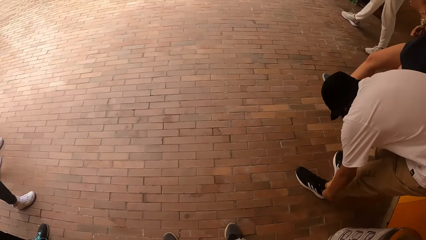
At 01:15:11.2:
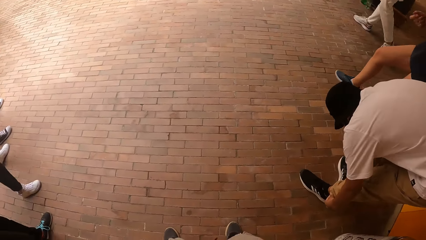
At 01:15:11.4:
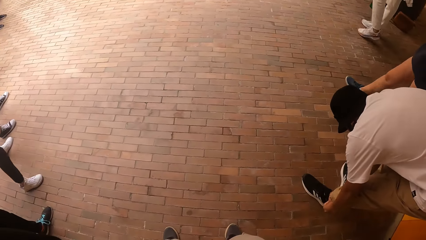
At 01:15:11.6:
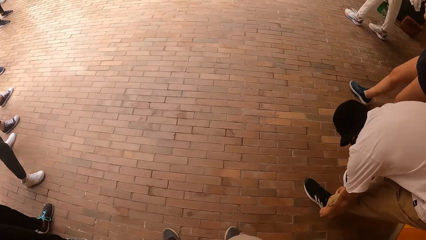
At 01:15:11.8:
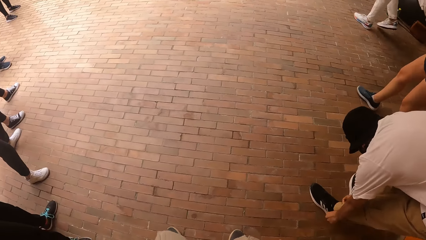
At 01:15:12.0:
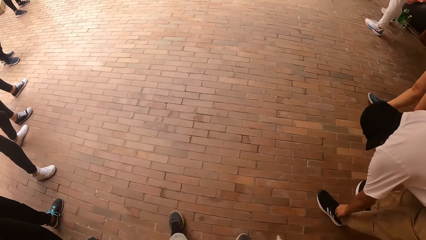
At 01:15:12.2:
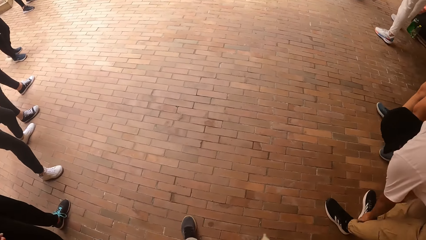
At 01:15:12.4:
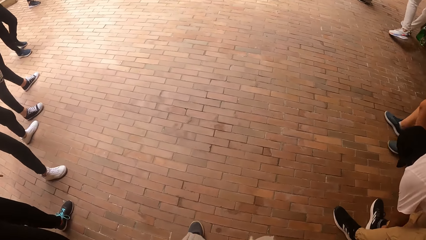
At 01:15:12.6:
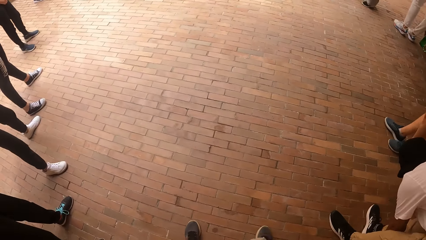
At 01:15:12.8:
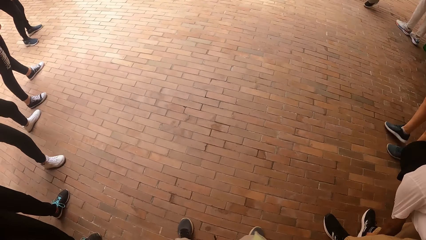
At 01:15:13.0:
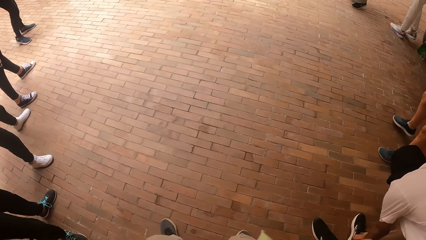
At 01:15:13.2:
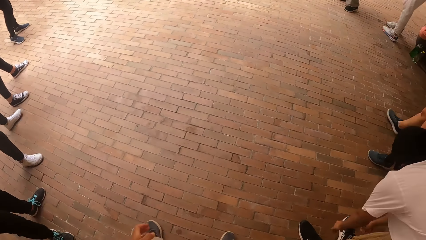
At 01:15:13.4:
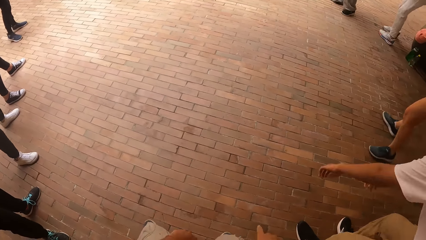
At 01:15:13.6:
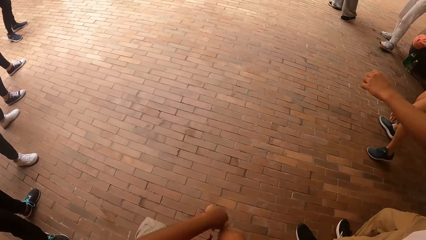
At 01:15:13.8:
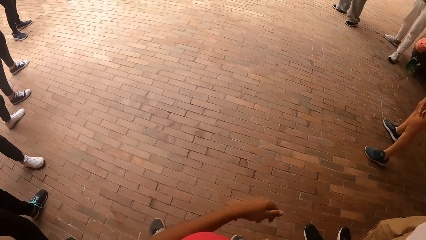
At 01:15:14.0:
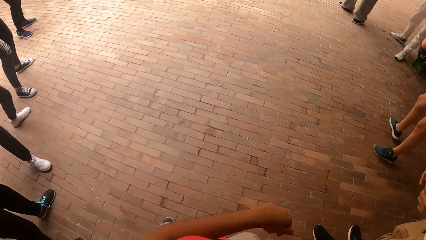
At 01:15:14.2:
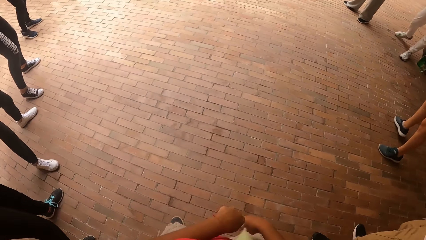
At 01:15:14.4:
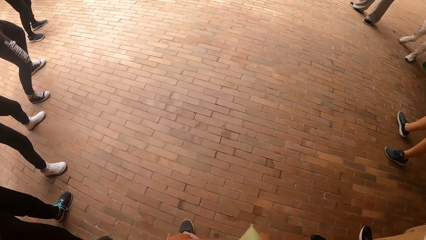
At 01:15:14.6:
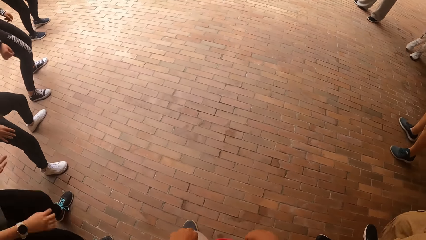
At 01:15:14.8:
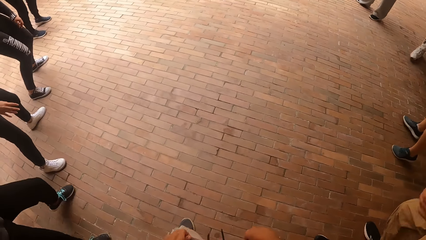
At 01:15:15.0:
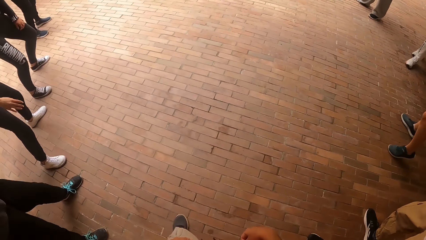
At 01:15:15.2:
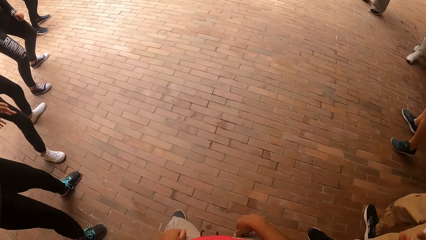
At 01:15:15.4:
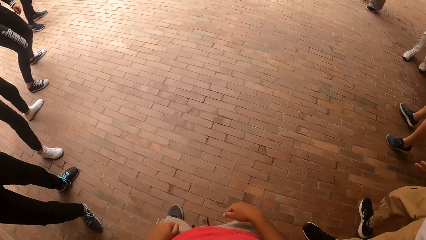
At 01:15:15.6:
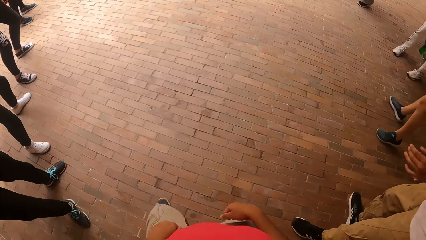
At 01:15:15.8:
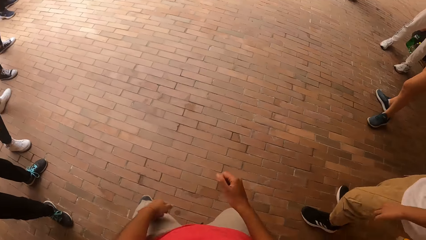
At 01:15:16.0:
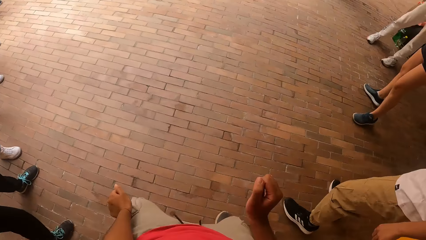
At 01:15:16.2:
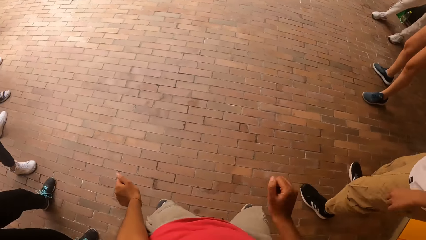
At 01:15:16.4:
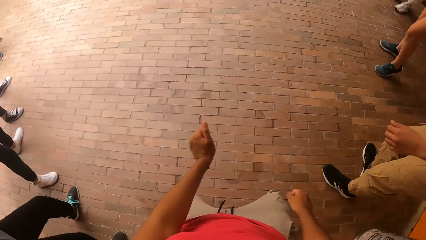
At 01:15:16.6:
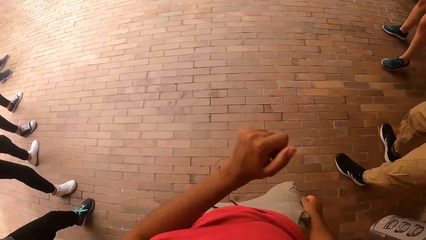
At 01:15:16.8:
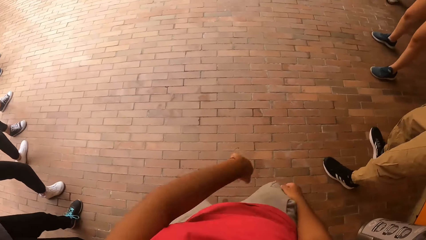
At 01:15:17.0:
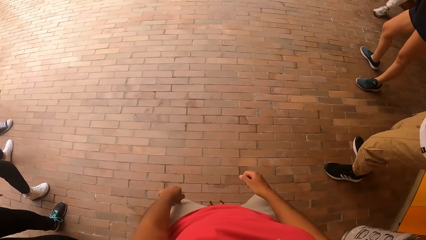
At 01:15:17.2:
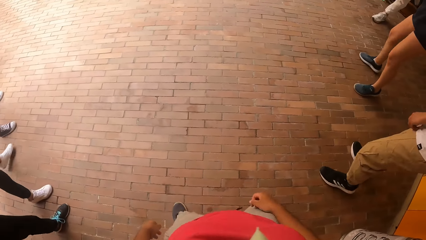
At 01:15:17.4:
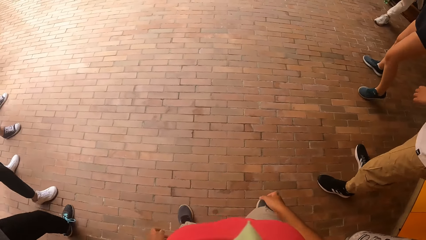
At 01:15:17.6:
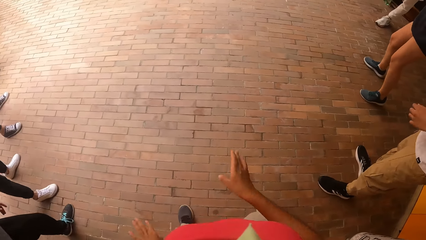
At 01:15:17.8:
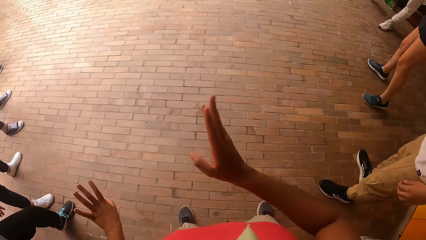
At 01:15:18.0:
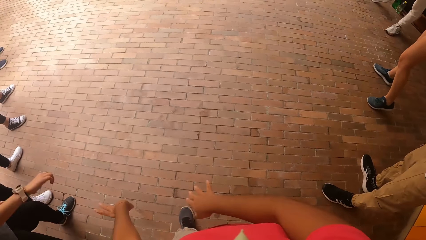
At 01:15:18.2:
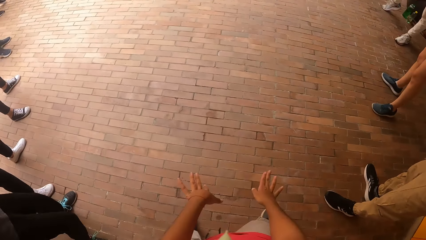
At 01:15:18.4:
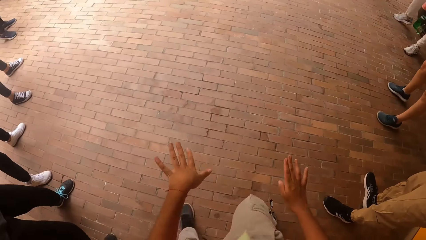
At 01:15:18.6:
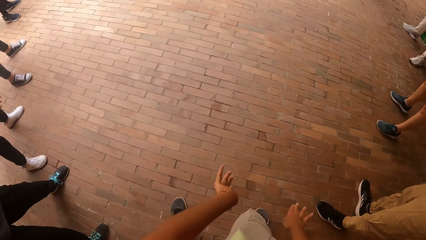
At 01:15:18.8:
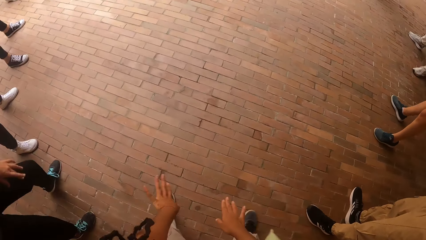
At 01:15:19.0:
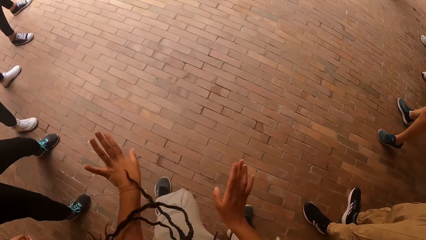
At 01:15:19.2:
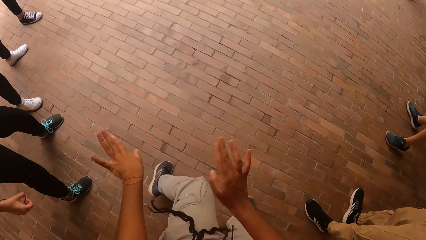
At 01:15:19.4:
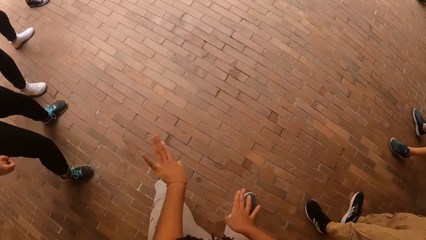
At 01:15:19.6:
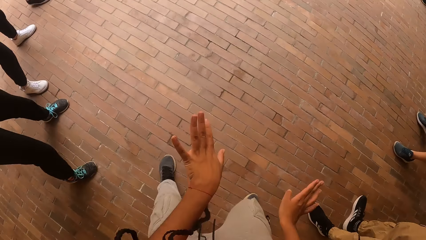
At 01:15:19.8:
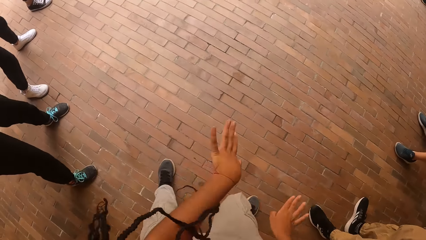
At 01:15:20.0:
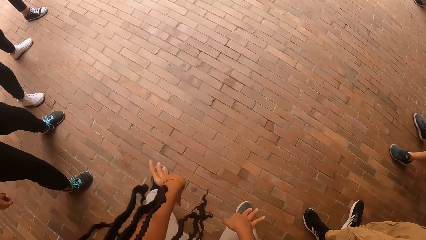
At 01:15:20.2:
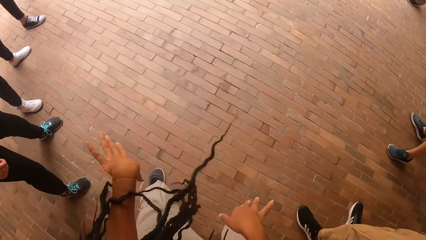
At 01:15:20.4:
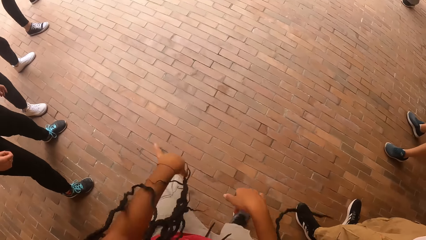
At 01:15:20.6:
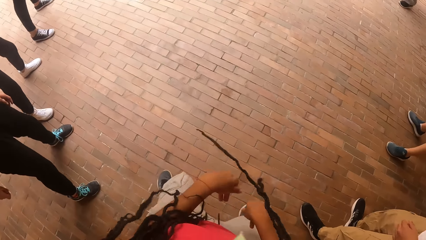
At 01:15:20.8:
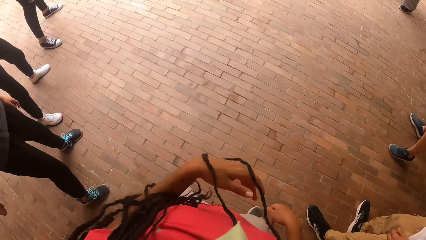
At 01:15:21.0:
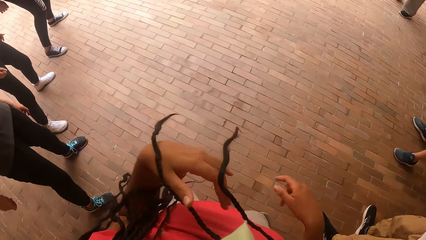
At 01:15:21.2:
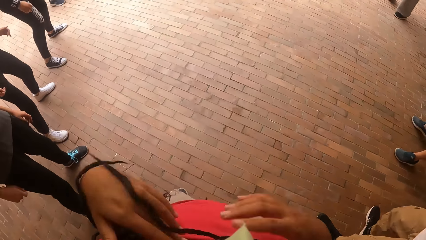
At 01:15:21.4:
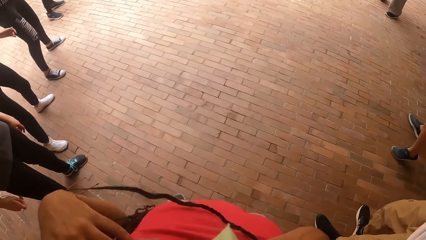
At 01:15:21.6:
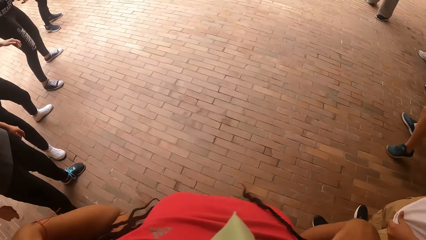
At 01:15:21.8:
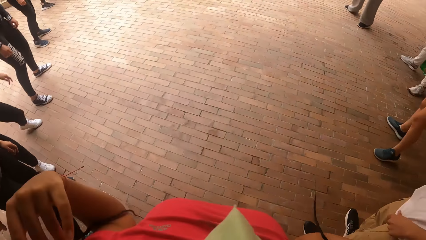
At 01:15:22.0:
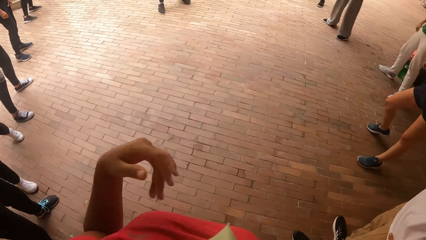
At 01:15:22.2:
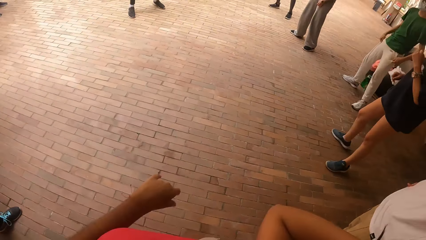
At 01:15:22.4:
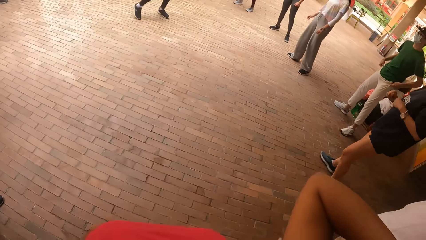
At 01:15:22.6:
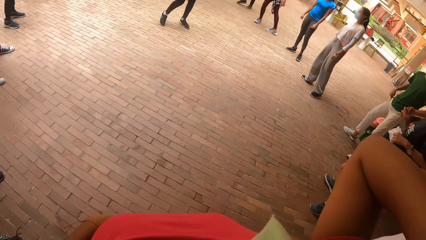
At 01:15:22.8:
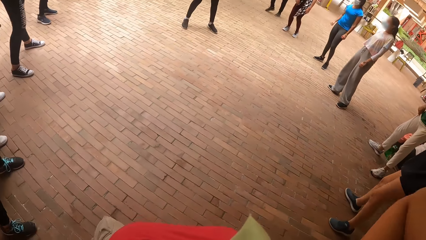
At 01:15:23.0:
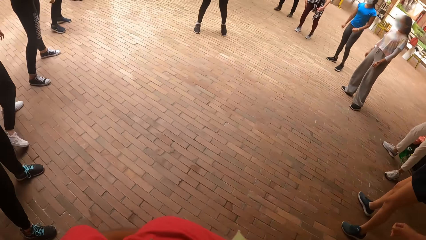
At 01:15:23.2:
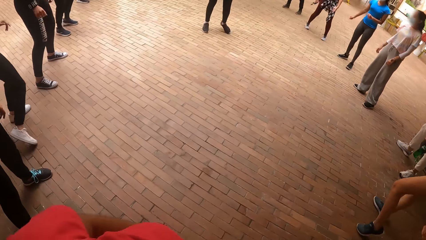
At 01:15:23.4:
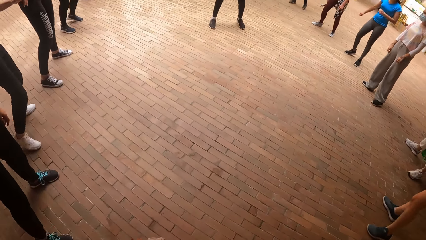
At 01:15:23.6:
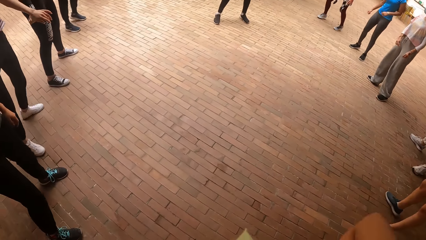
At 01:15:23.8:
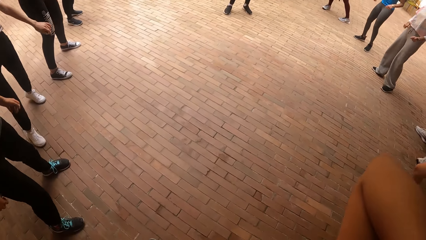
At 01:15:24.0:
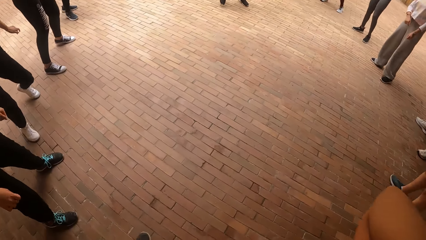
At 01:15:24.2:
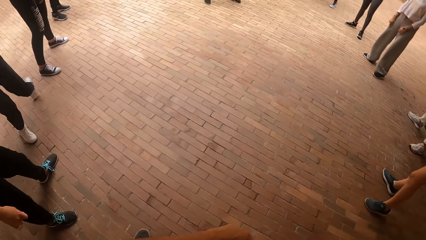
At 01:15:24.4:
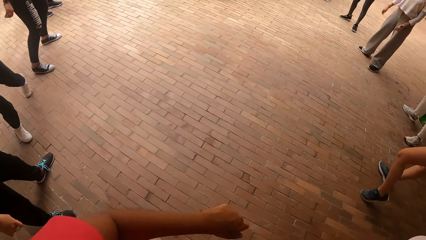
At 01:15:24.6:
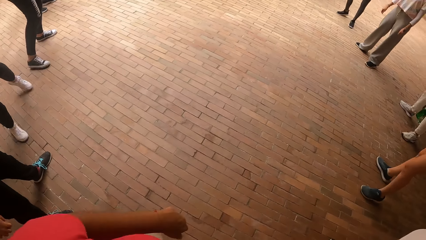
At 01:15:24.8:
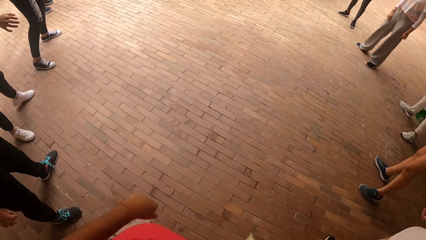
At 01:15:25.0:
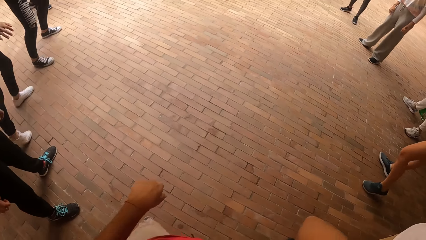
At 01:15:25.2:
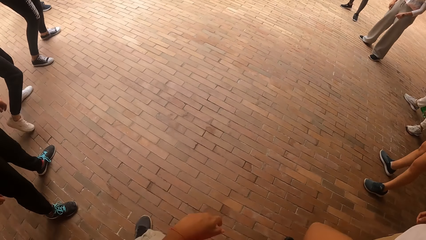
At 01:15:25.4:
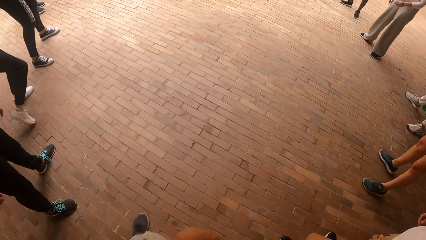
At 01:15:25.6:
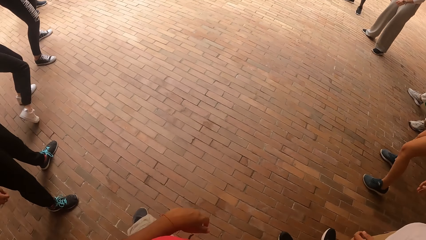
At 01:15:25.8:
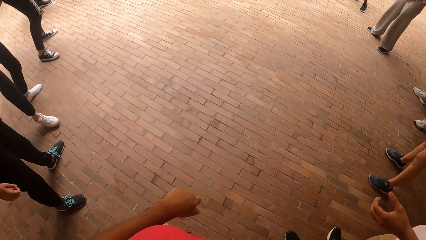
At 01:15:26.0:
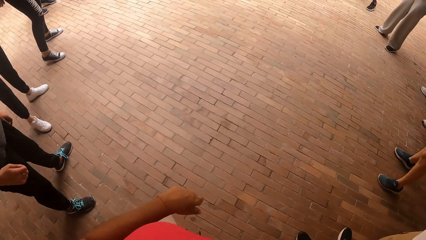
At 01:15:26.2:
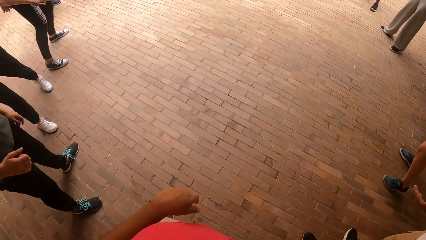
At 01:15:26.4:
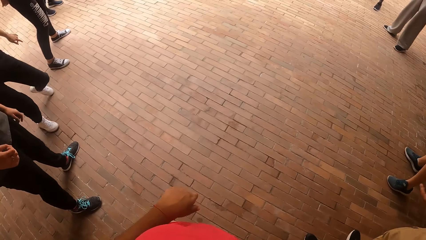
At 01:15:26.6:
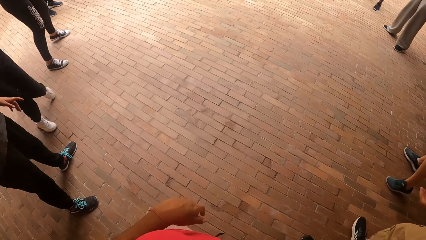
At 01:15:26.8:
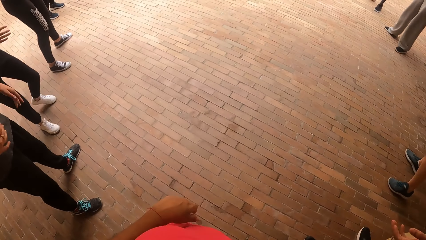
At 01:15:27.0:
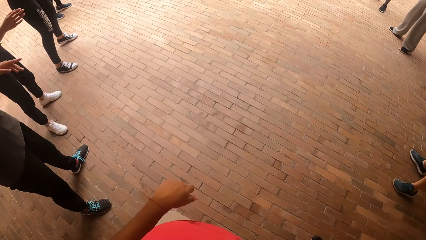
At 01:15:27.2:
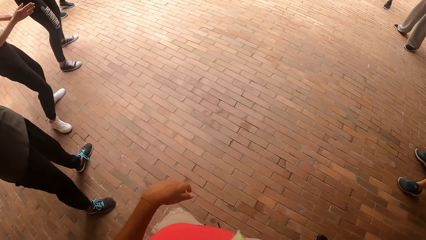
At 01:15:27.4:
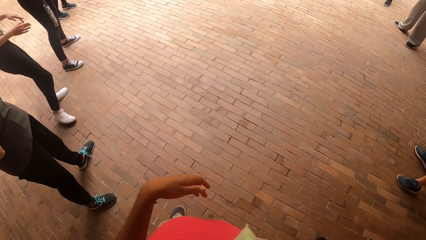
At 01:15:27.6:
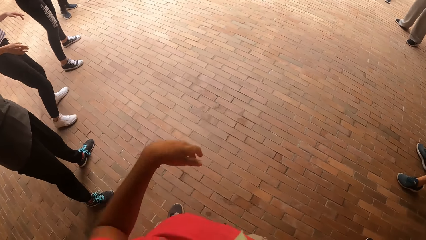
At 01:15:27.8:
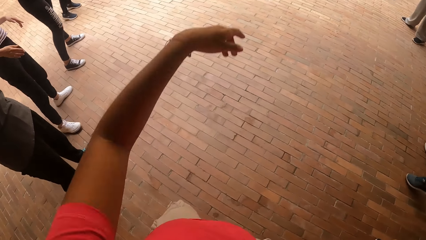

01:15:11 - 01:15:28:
The man adjusts his trouser with his hands. The camera wearer looks at the floor. He dances with the group of people. He moves his hands. He moves his hair. A woman dances in the circle. The camera wearer looks at the colleagues. He raises the right hand.
